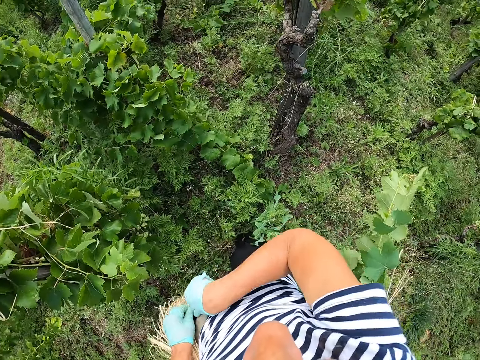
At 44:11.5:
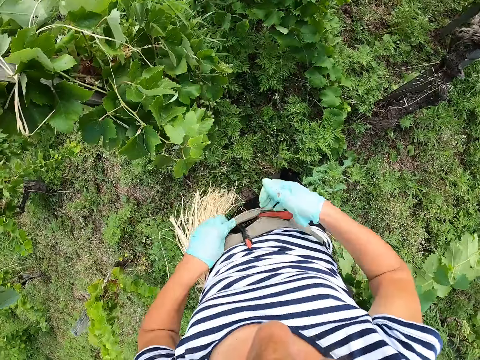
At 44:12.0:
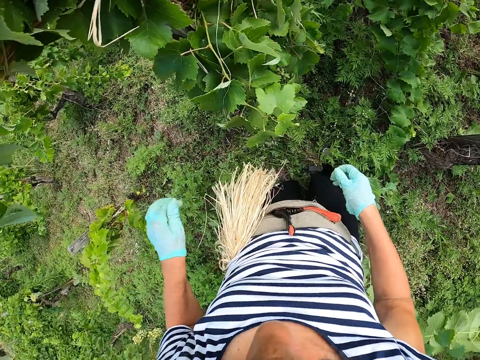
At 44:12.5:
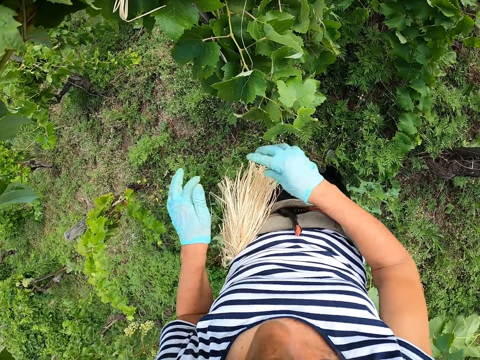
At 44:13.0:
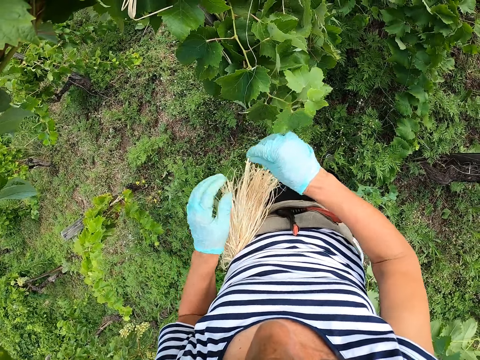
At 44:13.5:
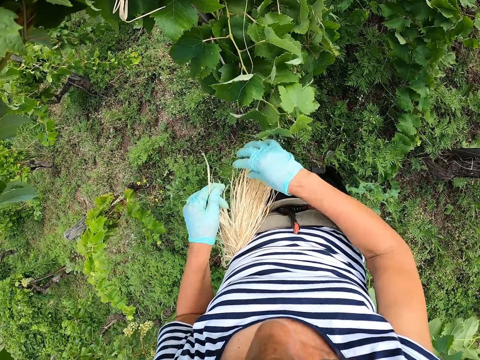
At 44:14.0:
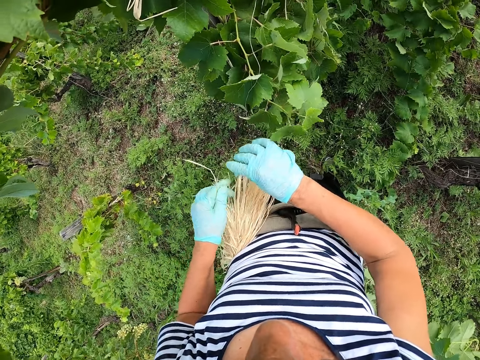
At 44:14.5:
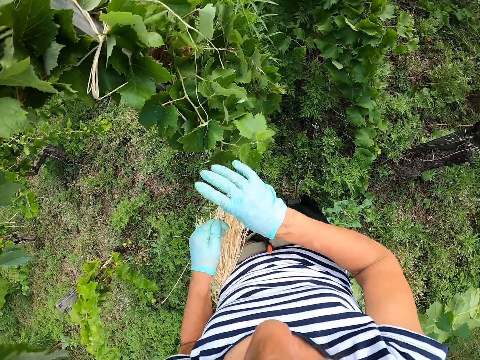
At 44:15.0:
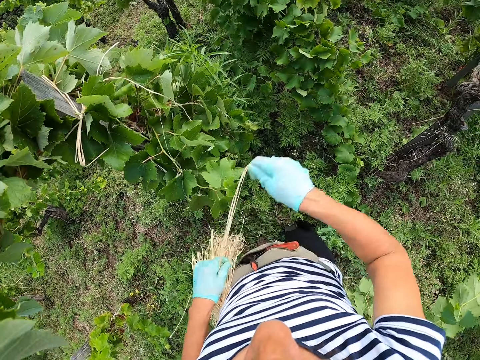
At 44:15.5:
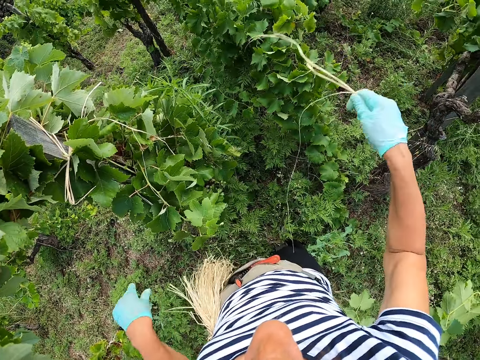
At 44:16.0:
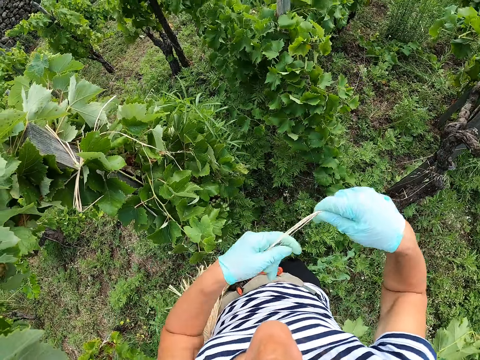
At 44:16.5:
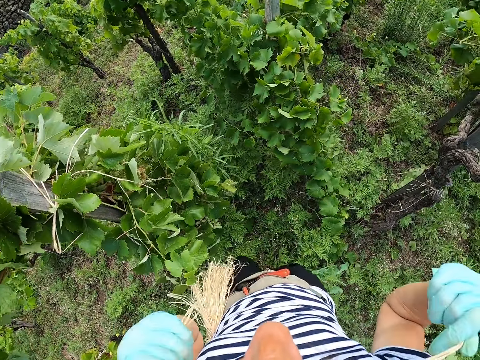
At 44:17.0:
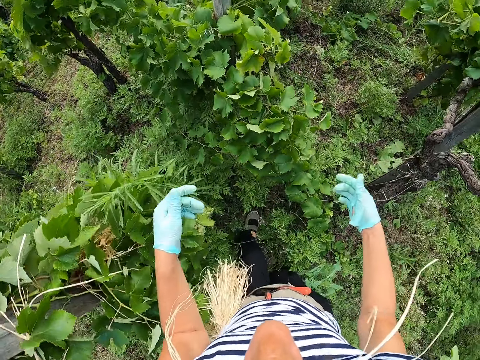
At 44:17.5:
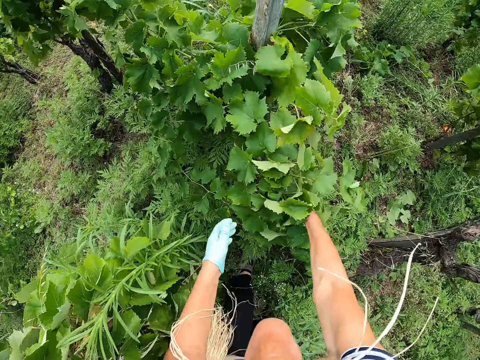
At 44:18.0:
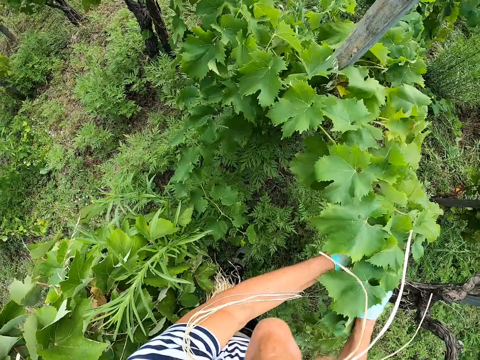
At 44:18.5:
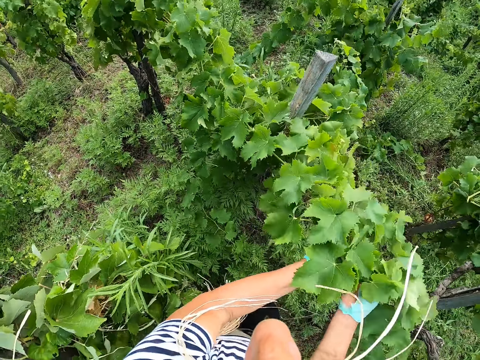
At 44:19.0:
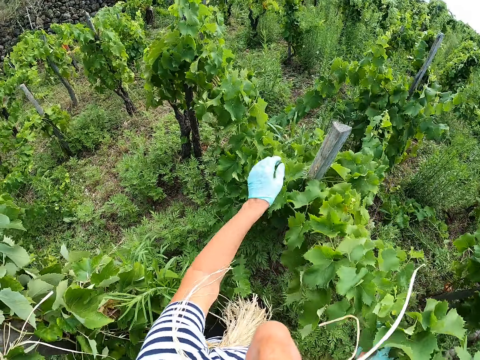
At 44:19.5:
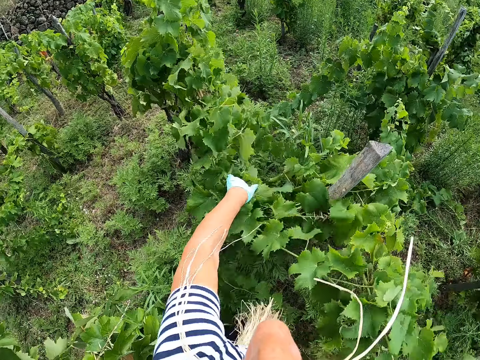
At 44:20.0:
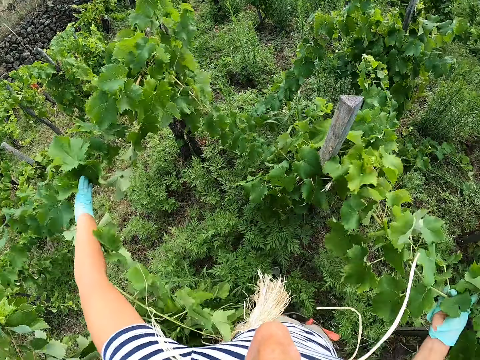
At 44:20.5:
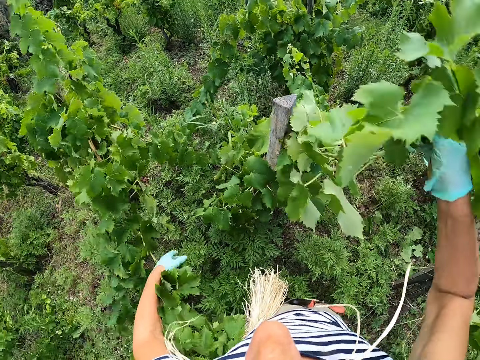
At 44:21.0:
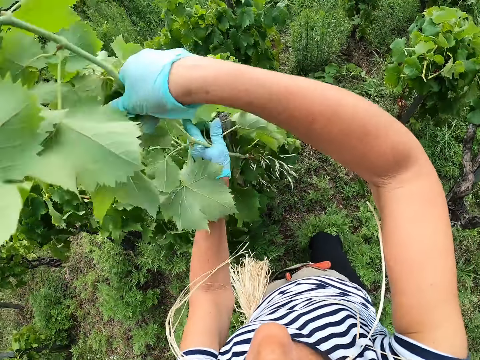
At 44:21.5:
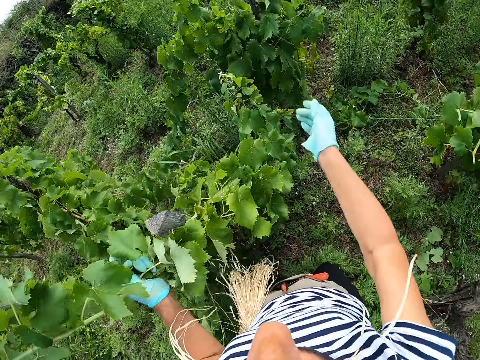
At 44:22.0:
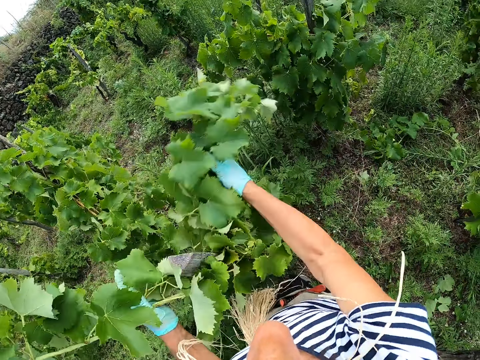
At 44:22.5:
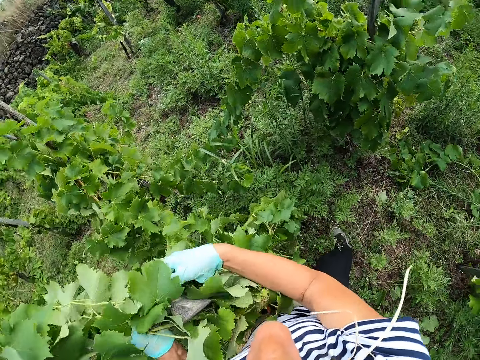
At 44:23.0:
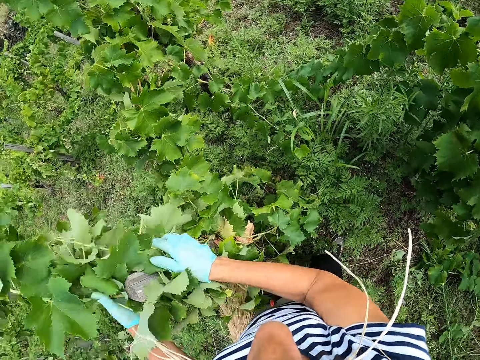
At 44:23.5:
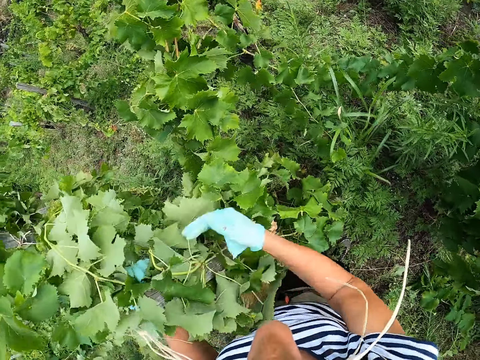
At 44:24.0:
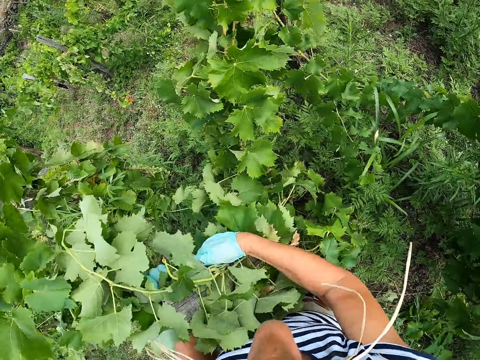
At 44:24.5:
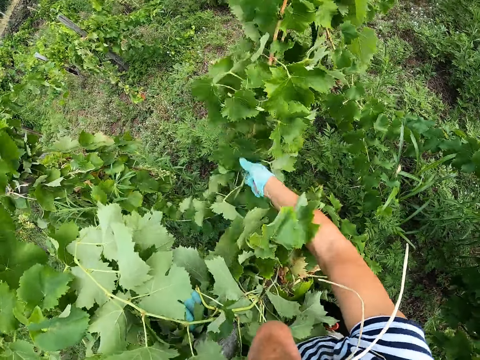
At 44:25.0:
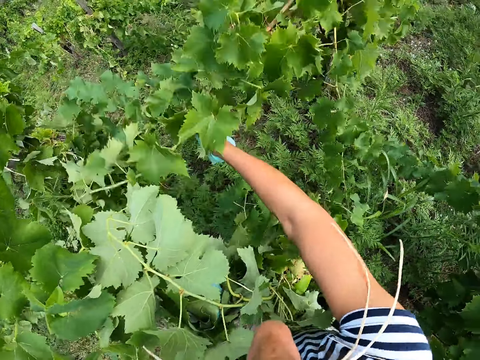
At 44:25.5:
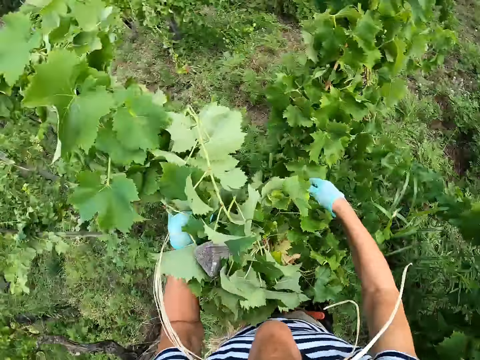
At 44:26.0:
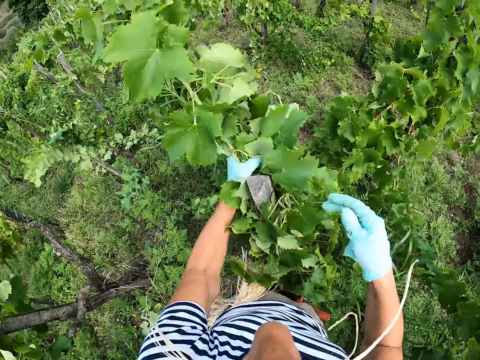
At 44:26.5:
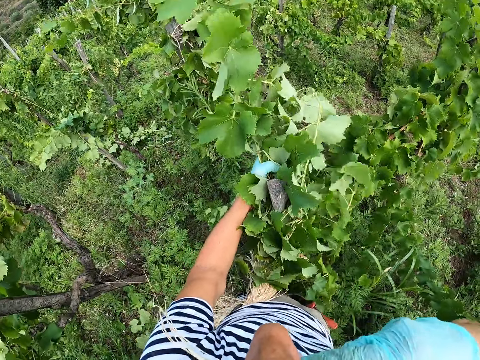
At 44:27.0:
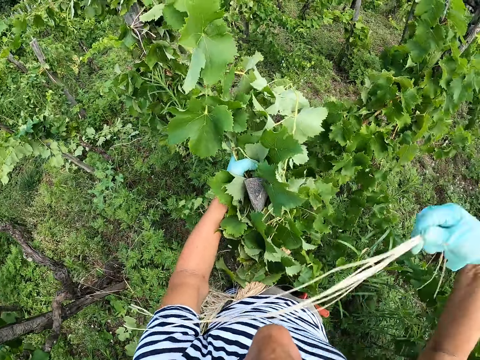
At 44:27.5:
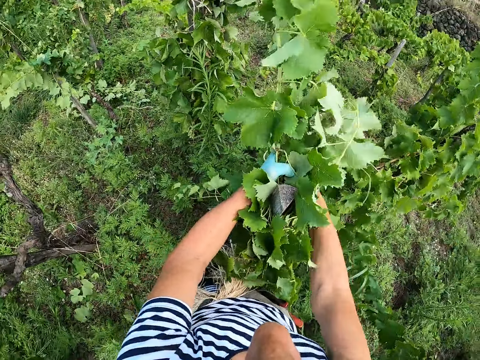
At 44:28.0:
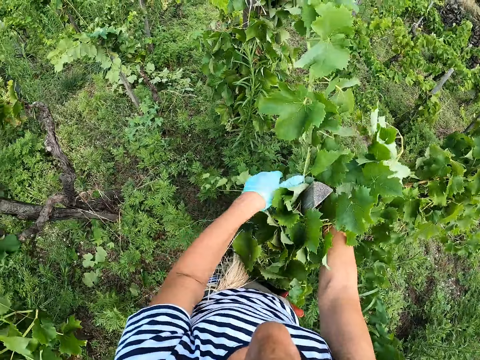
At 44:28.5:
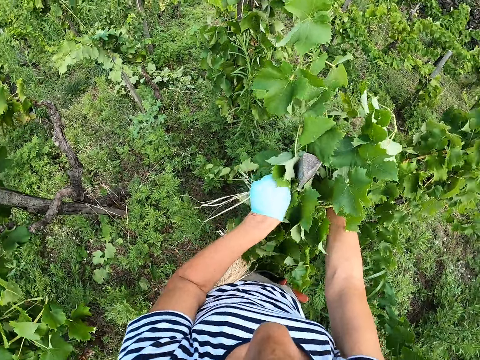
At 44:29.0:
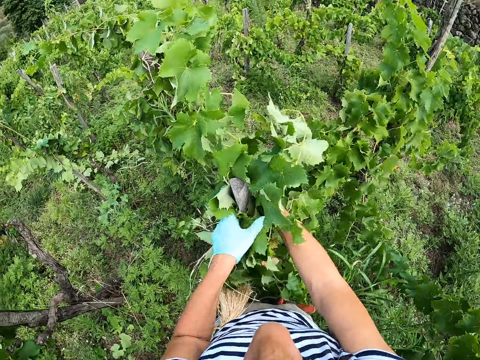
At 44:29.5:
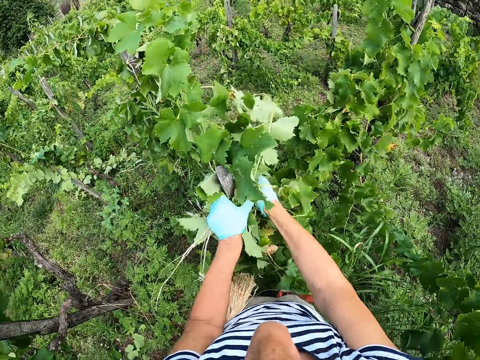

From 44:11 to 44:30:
The camera wearer puts a trimmer in a pouch. They pull a rope. They pick strings. They put the string on the mouth. They hold a branch or leaves. They push the branch. They tie the leaves together. They touch the branch. They remove the branch from the mouth.

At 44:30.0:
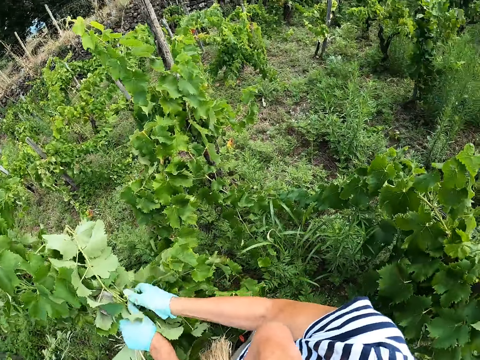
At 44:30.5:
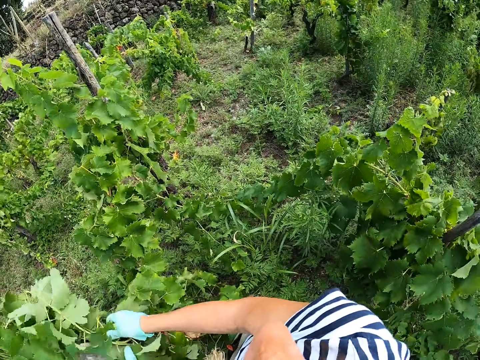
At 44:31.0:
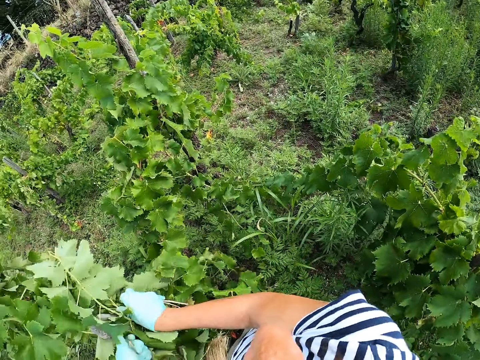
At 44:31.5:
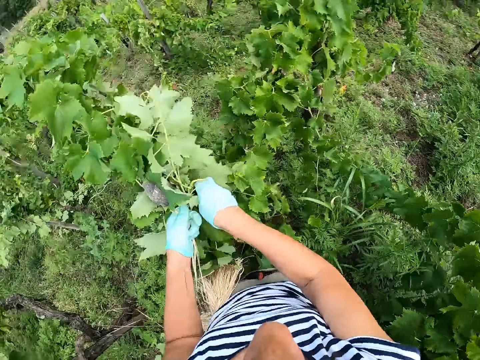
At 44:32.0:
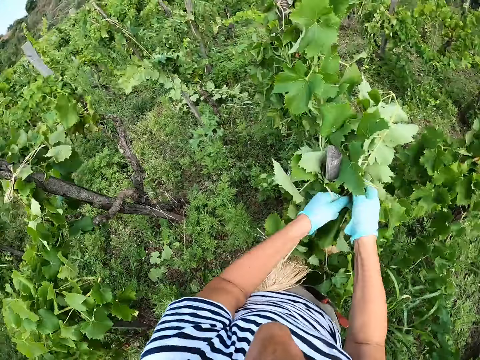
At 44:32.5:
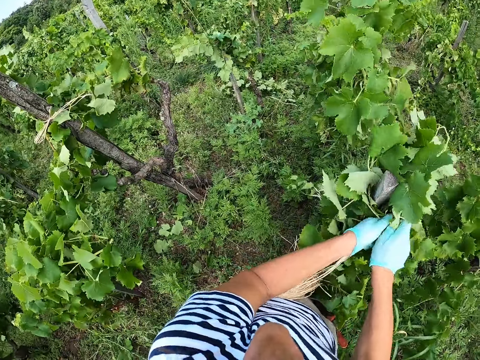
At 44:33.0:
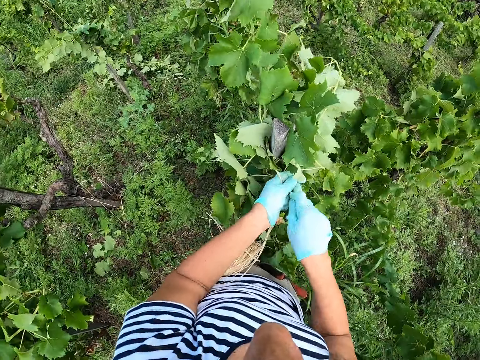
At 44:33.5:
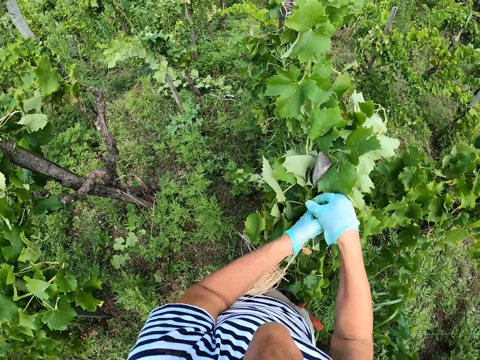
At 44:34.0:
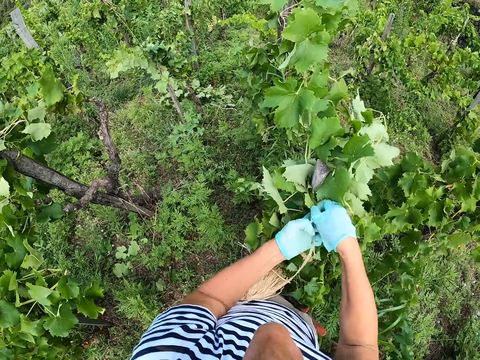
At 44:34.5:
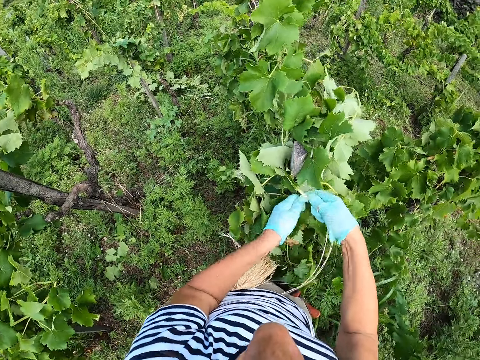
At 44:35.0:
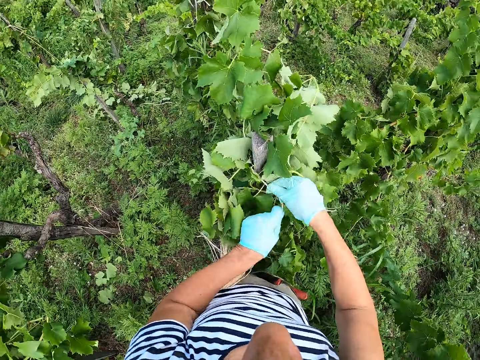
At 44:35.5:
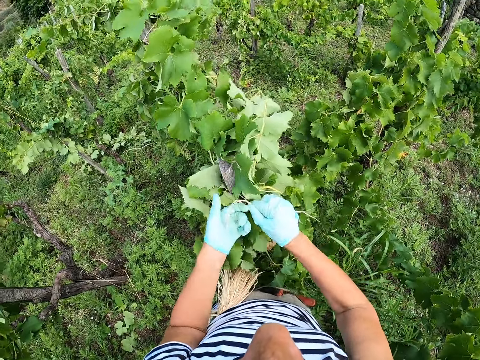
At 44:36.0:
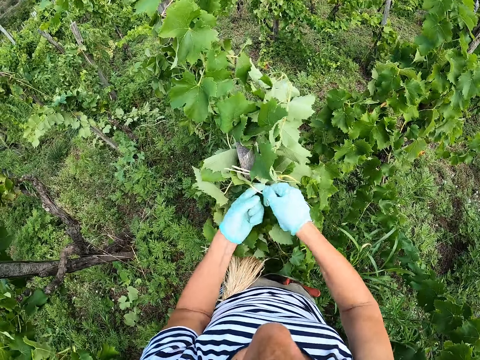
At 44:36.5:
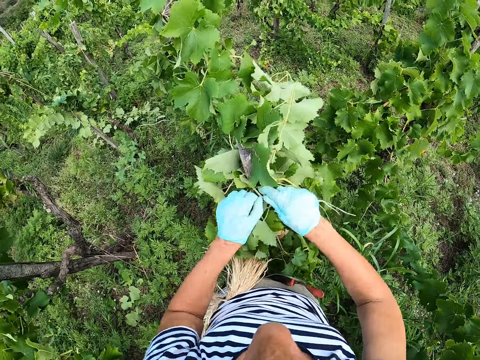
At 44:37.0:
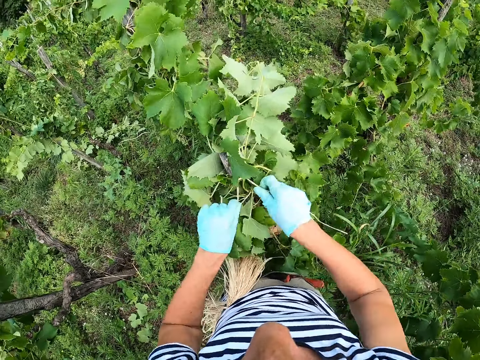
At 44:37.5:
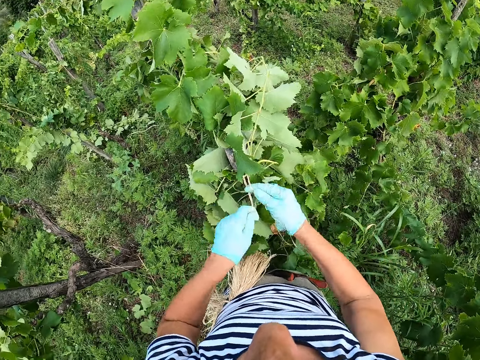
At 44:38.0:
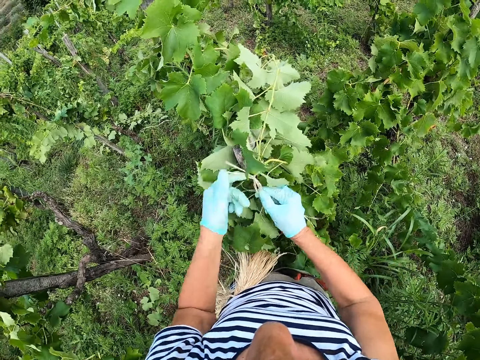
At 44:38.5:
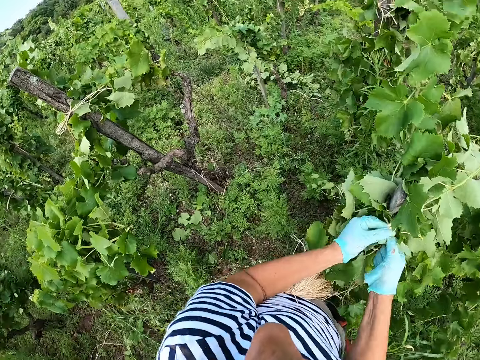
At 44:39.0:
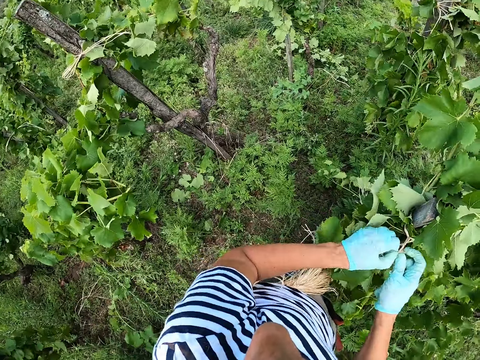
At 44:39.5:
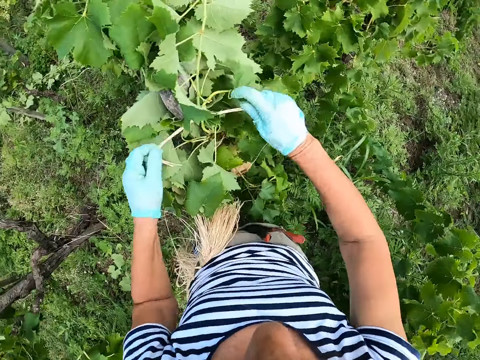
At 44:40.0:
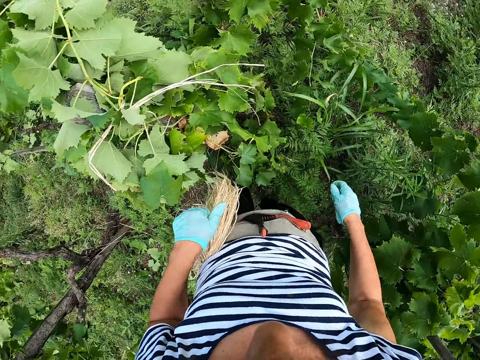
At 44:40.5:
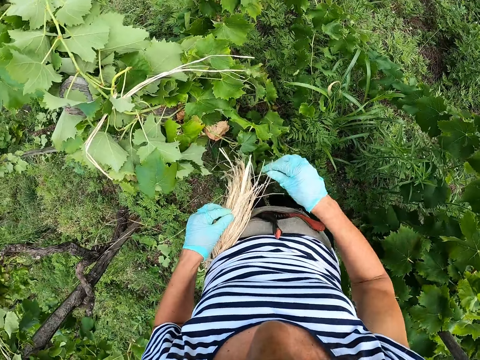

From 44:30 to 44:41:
The camera wearer ties a plant to a pole with a string. They tie the plant to the pole with the string again.
